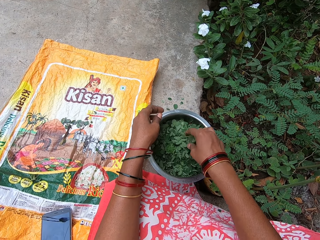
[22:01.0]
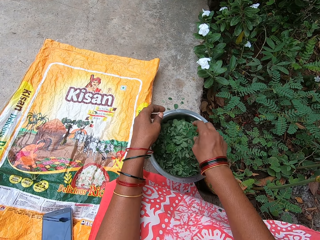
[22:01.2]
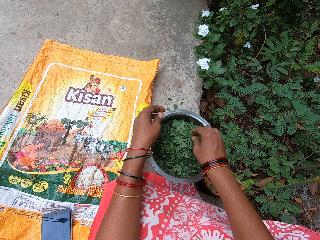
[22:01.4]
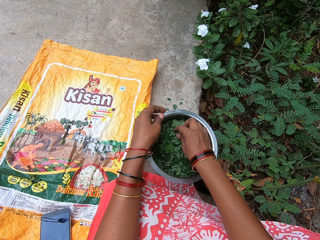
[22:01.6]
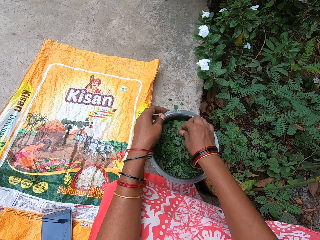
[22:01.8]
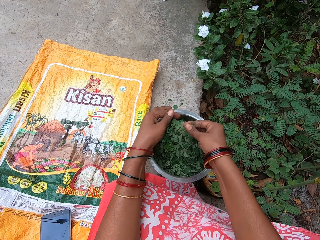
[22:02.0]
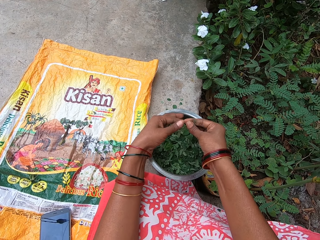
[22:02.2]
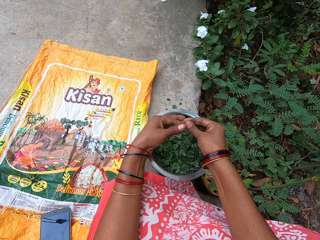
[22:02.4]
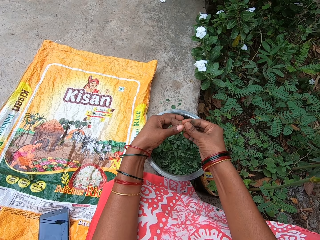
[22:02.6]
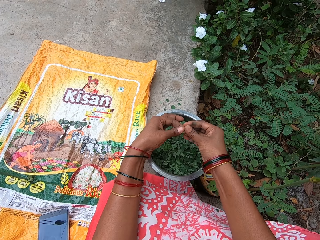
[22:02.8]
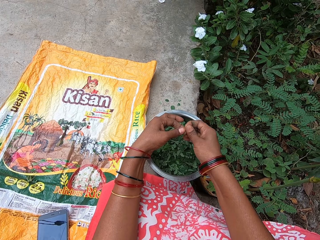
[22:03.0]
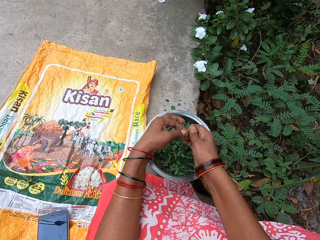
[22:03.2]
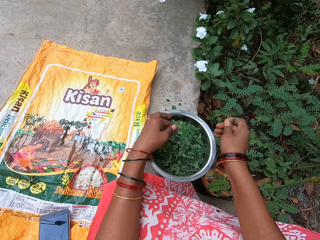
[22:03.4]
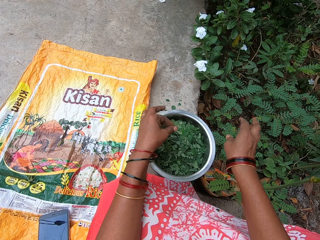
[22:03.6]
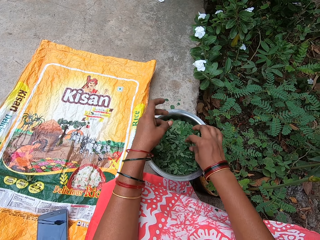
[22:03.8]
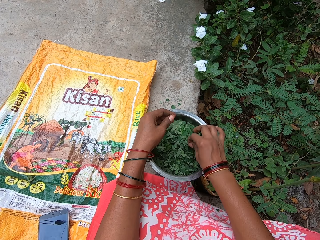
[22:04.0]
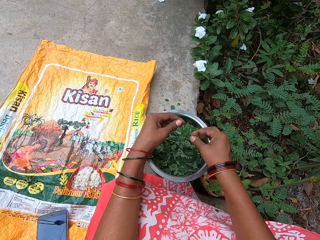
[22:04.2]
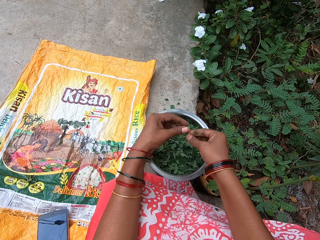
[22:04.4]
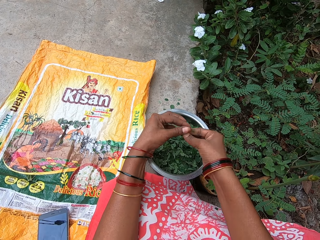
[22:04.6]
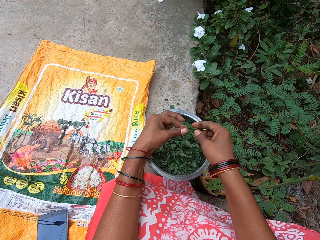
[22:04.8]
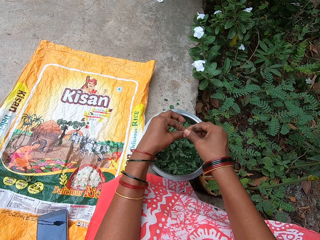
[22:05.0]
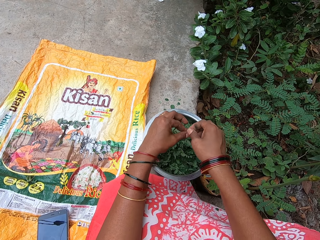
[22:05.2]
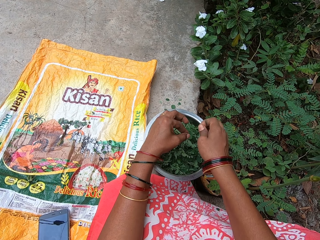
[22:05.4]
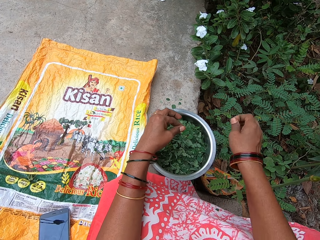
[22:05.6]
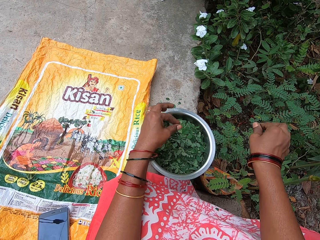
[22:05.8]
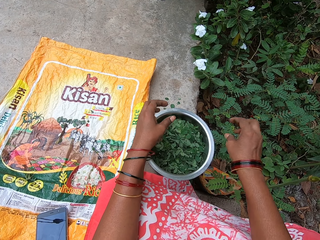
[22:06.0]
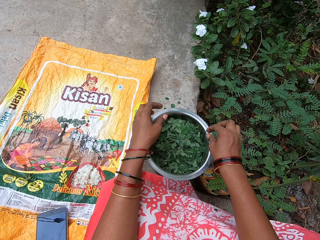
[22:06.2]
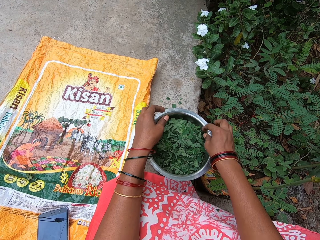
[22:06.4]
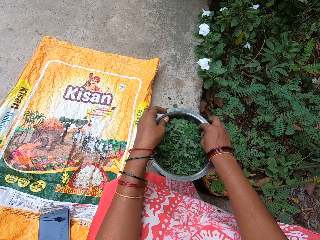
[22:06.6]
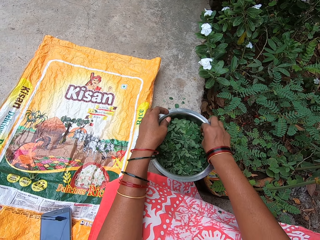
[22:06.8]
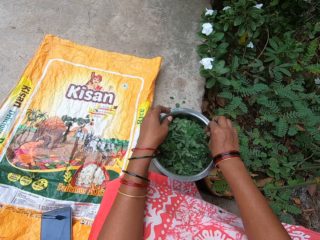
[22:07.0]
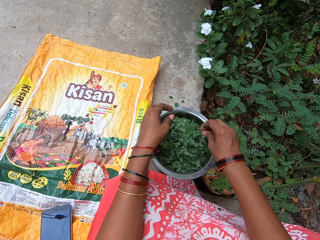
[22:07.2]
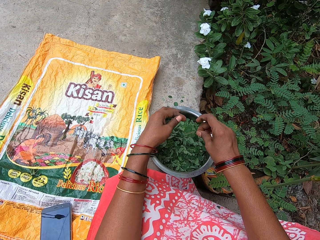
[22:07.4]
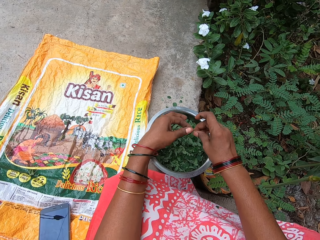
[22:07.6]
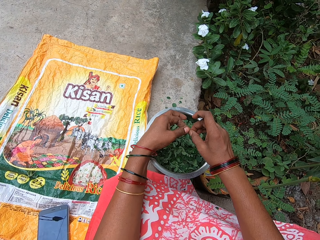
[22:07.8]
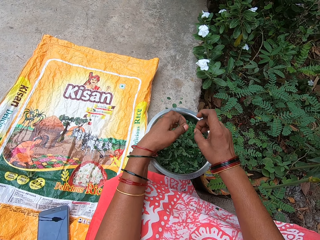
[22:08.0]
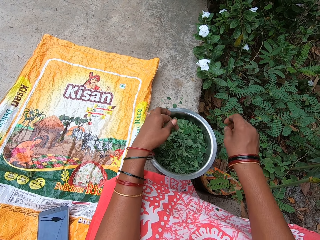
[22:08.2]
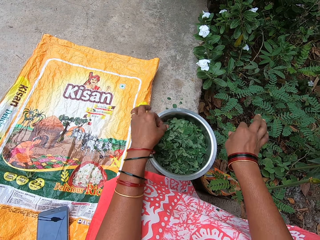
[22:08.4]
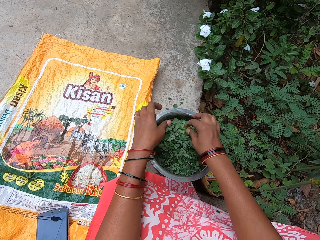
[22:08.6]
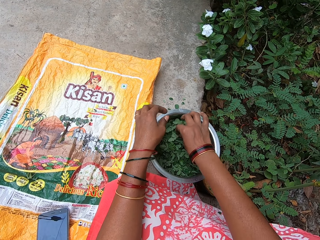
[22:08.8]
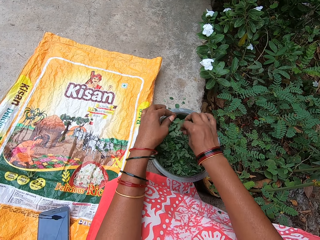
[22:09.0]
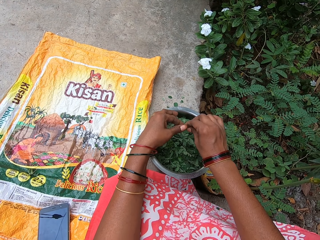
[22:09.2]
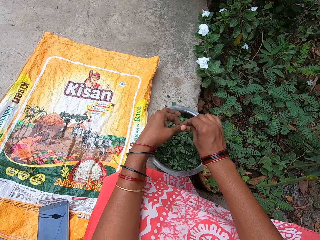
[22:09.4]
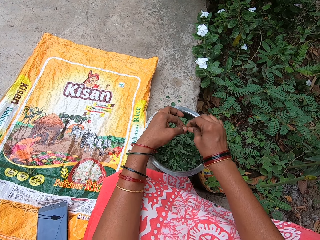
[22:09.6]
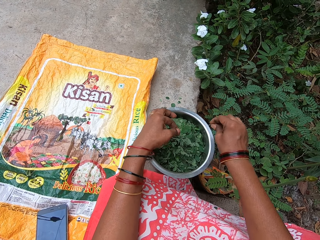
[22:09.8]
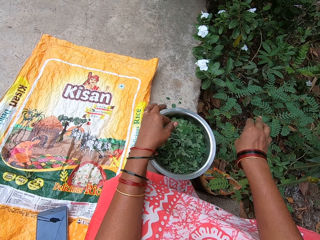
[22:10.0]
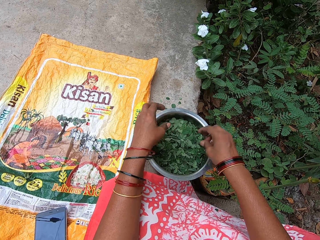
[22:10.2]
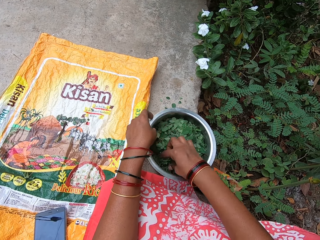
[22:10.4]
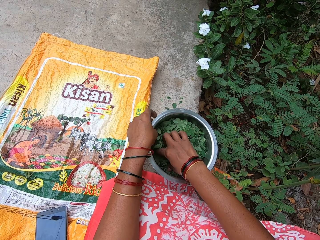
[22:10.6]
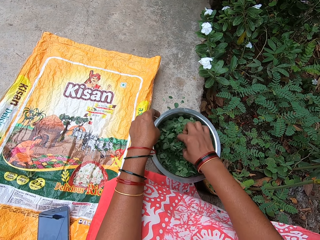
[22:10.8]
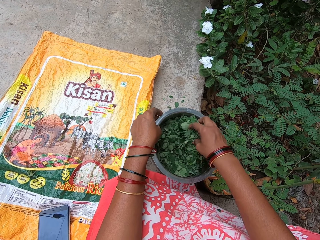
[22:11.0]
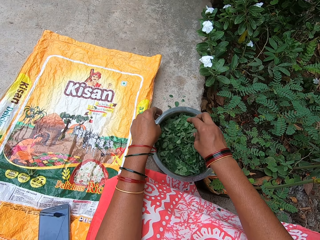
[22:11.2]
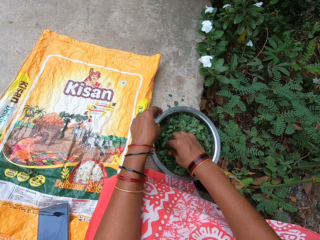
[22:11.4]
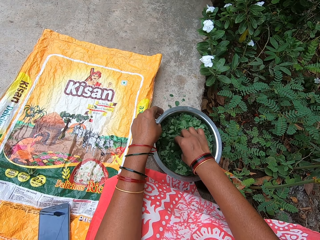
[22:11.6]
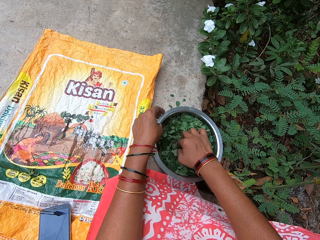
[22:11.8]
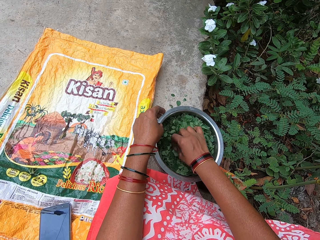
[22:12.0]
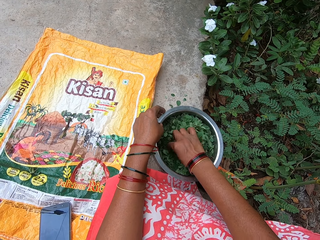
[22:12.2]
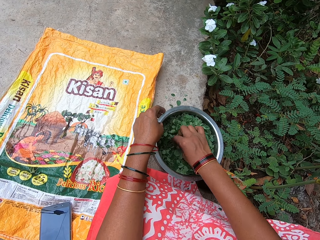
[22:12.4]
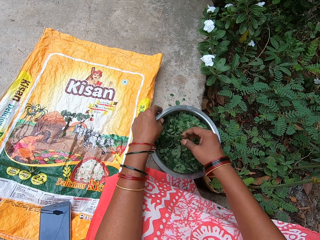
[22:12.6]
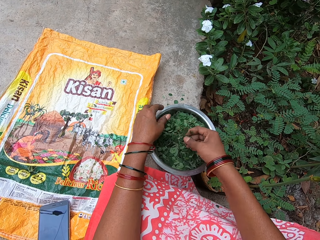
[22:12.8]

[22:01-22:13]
The camera wearer picks a petiole from the bowl on the ground with her right hand. She holds the leaves in her right hand with her left hand. She breaks off the petiole from the leaves in her left hand with her right hand. She cuts stalks on the leaves. She tosses the petiole away with her right hand. She drops the leaves into the bowl on the ground with her left hand. She picks a petiole from the bowl on the ground with her right hand. She takes the petiole from her right hand with her left hand. She removes the petiole from the leaves in her left hand with her right hand. She cuts stalks on the leaves. She drops the leaves into the bowl on the ground with her left hand. She drops the petiole on the ground with her right hand. She throws a stalk leaf to the field. She picks a petiole from the bowl on the ground with her right hand. She removes a leaf from the petiole in her right hand with her left hand. She cuts stalks on the leaves. She drops the leaf into the bowl on the ground with her left hand. She drops the petiole on the ground with her right hand. She throws the stalk leaf to the field. She picks a petiole from the bowl on the ground with her right hand. She removes leaves from the petiole in her right hand with her left hand. She cuts stalks on the leaves. She drops the petiole on the ground with her right hand. She drops the leaves into the bowl on the ground with her left hand. She throws the stalk leaf to the field. She ruffles the leaves in the bowl with her right hand. She picks a petiole from the bowl on the ground with her right hand.

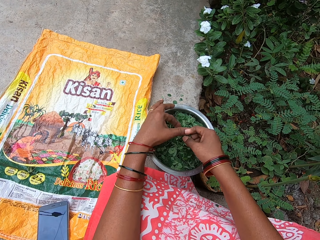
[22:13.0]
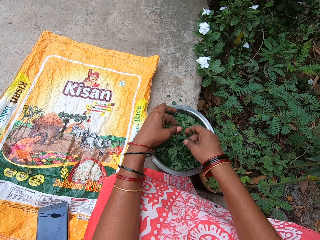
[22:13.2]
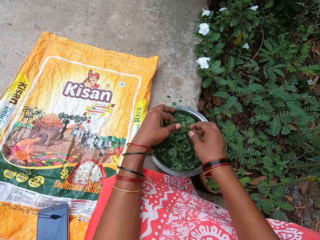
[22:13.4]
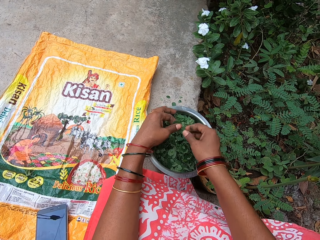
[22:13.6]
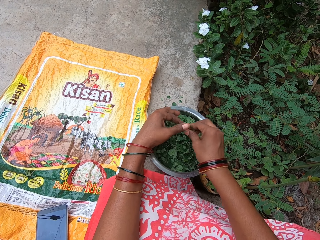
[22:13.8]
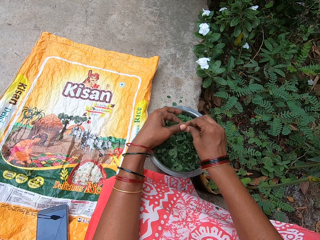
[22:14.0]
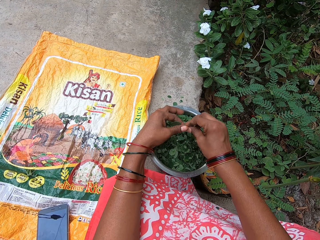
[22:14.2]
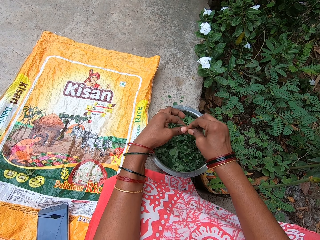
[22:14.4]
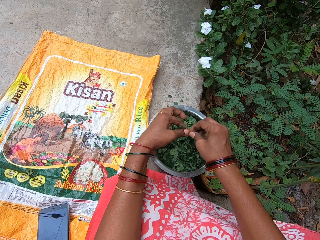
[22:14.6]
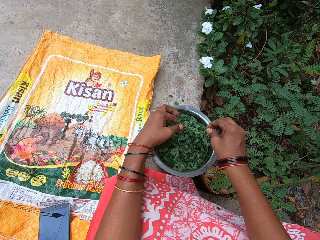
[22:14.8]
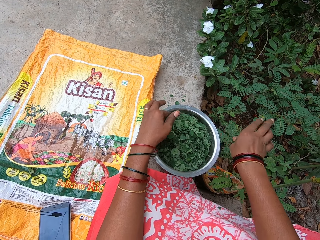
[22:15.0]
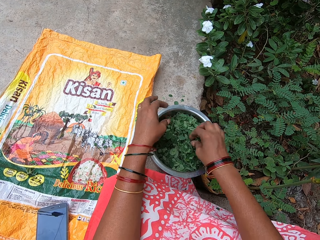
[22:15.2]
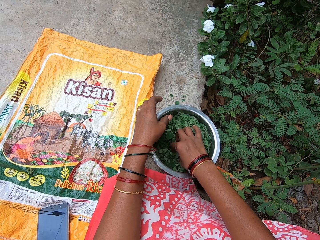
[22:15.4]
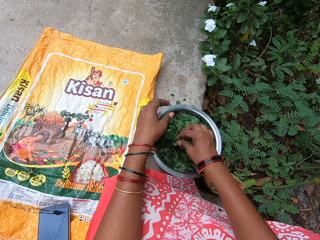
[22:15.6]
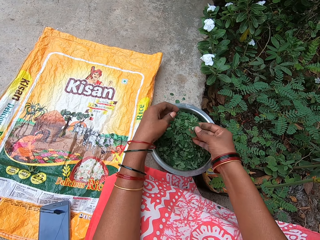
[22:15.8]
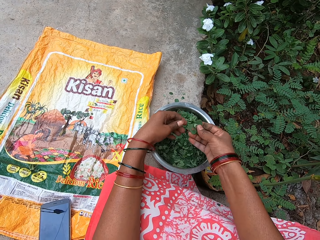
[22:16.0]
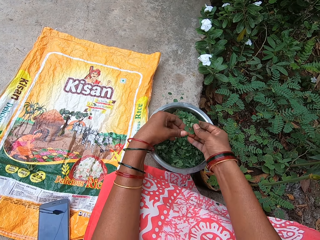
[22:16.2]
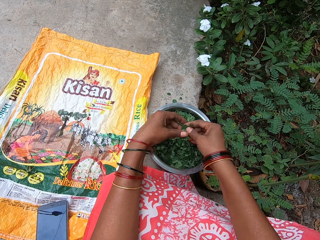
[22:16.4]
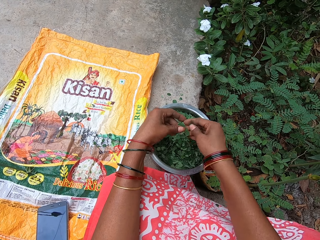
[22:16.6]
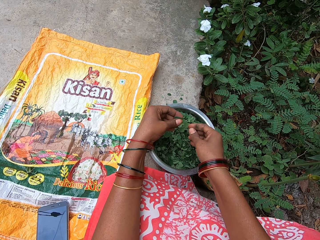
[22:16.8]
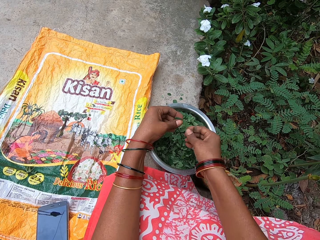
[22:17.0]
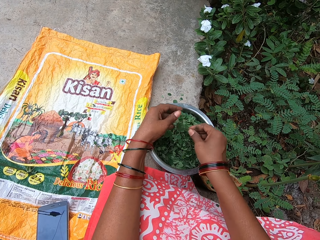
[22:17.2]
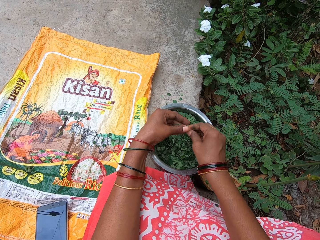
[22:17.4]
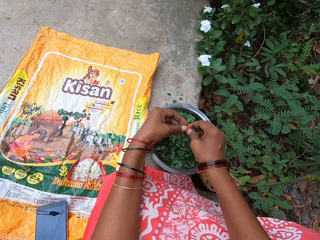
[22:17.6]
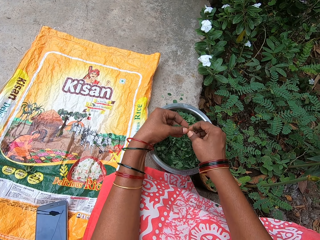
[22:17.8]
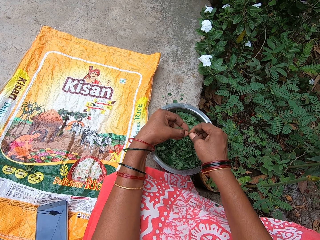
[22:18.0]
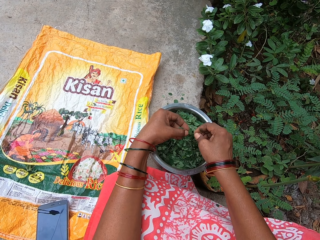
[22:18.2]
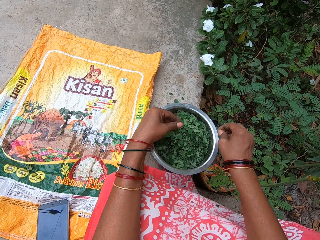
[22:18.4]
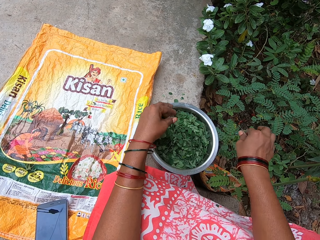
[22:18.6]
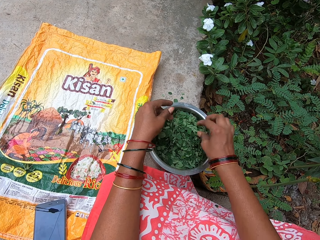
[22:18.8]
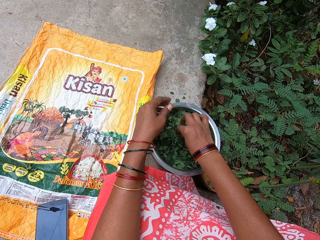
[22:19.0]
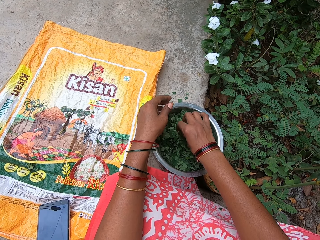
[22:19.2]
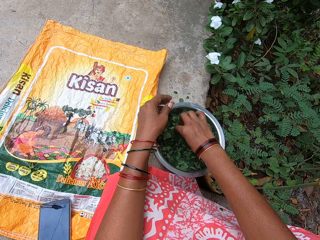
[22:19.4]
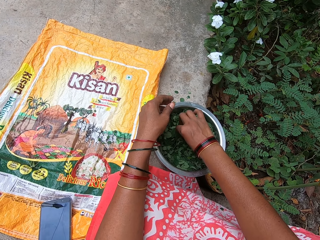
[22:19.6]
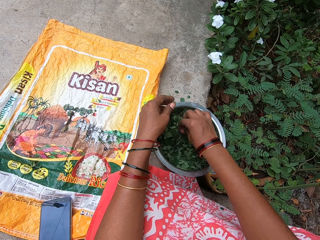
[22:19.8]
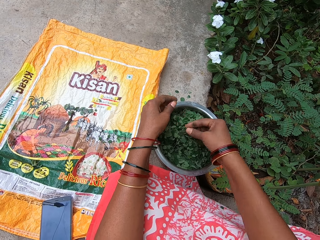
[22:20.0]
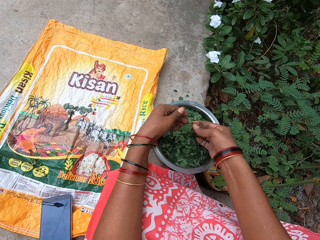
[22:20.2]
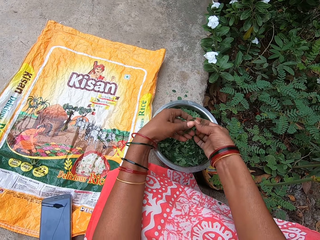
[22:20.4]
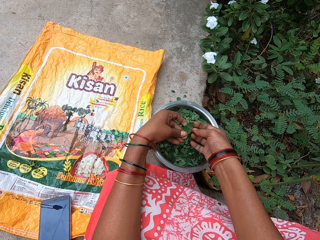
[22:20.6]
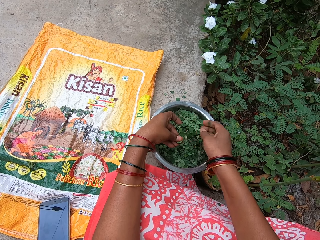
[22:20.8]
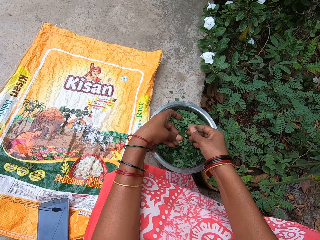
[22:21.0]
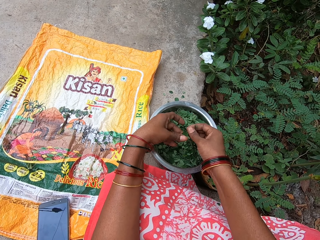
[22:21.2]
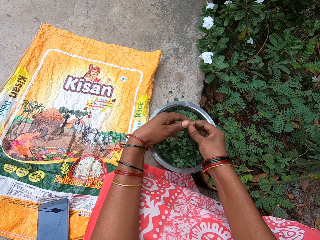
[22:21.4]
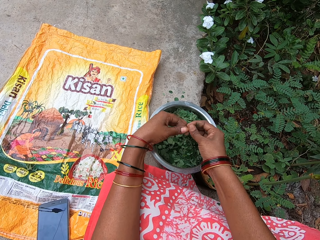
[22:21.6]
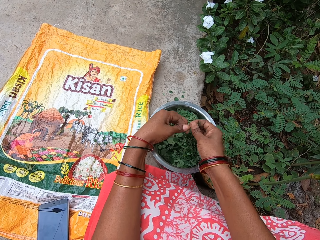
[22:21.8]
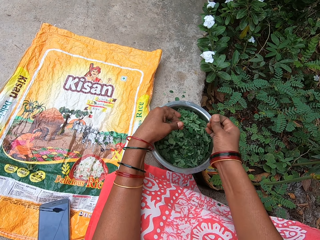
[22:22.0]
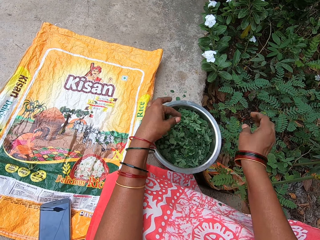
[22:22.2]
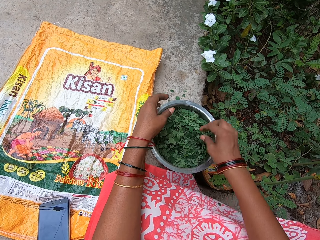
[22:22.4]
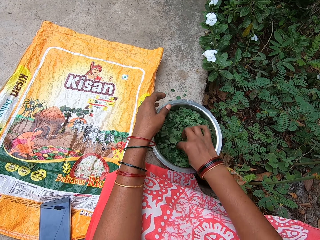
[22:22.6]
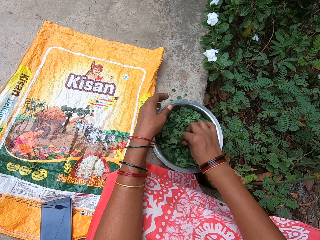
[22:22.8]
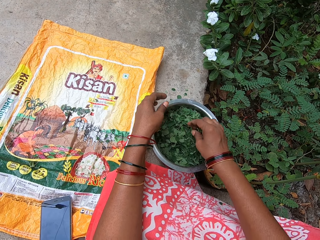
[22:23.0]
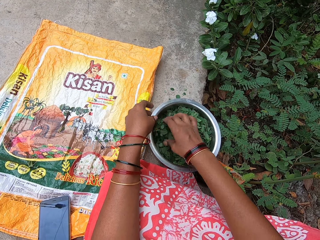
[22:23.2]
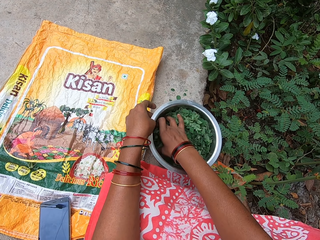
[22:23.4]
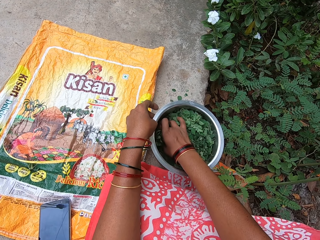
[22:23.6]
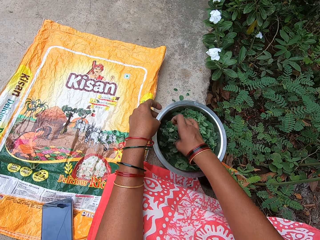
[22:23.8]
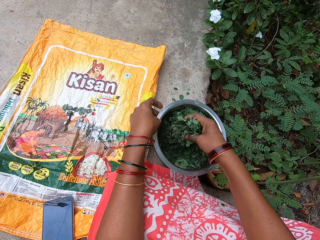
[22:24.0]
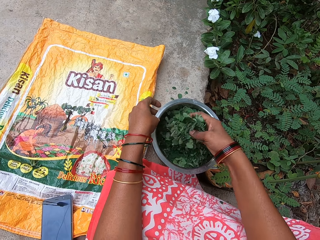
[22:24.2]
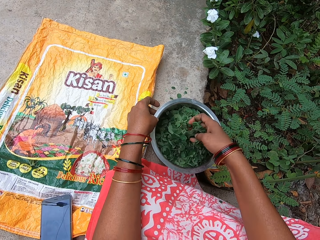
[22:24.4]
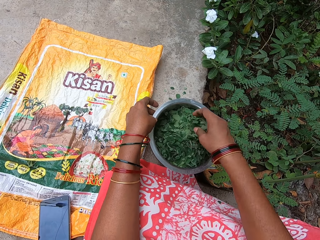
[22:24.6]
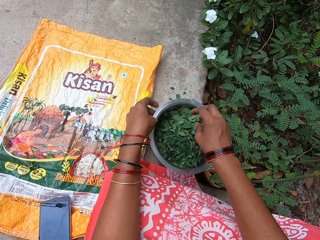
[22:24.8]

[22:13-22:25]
The camera wearer takes the petiole from her right hand with her left hand. She takes the petiole from her left hand with her right hand. She removes leaves from the petiole in her right hand with her left hand. She cuts stalks on the leaves. She drops the leaves into the bowl on the ground with her left hand. She drops the petiole on the ground with her right hand. She throws a stalk leaf to the field. She picks a petiole from the bowl on the ground with her right hand. She passes the petiole from her right hand to her left hand. She cuts stalks on the leaves. She takes the petiole from her left hand with her right hand. She removes leaves from the petiole in her right hand with her left hand. She drops the leaves into the bowl on the ground with her left hand. She drops the petiole on the ground with her right hand. She throws the stalk leaf to the field. She picks a petiole from the bowl on the ground with her right hand. She takes the petiole from her right hand with her left hand. She cuts stalks on the leaves. She takes the petiole from her left hand with her right hand. She removes leaves from the petiole in her right hand with her left hand. She drops the petiole on the ground with her right hand. She drops the leaves into the bowl on the ground with her left hand. She throws the stalk leaf to the field. She ruffles the leaves in the bowl with her right hand. She picks a leaf in a pot.
